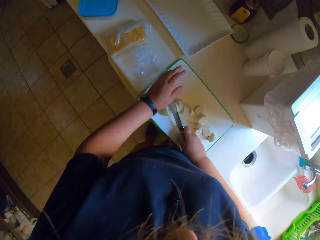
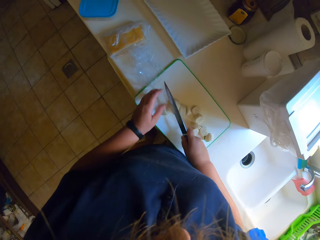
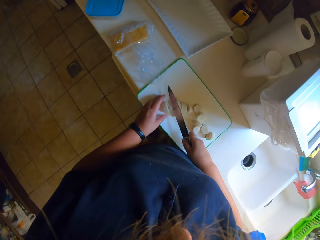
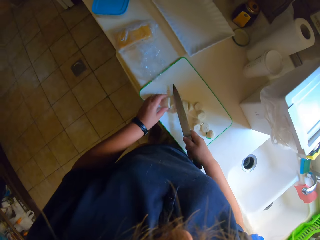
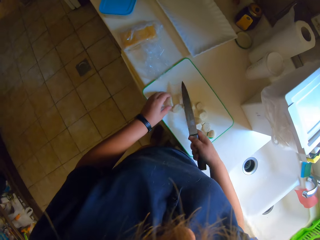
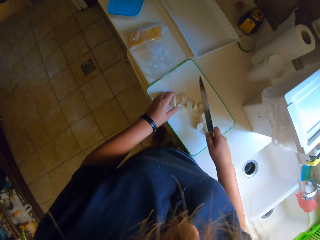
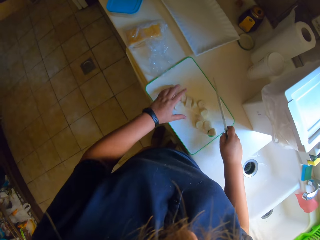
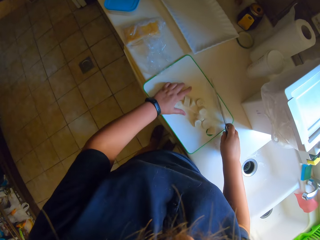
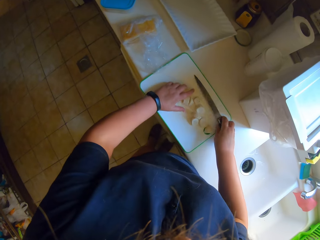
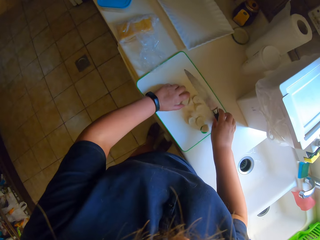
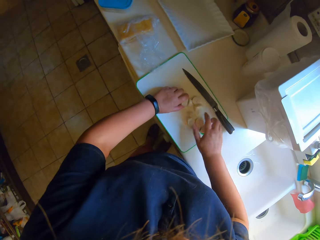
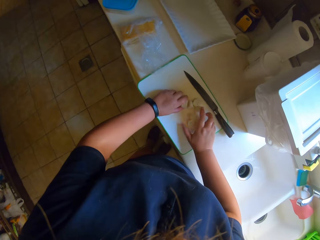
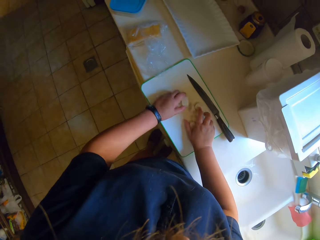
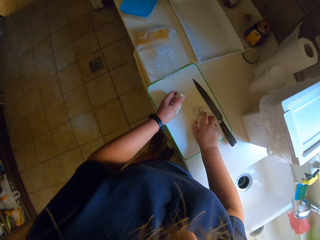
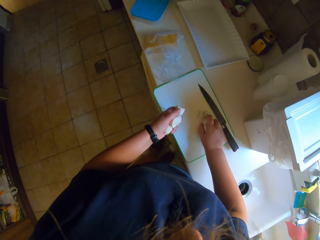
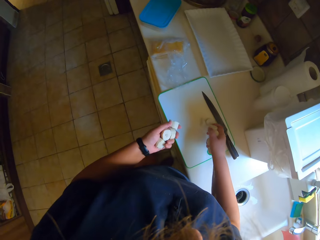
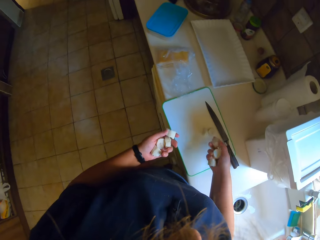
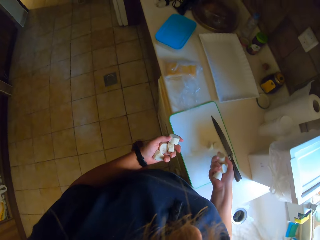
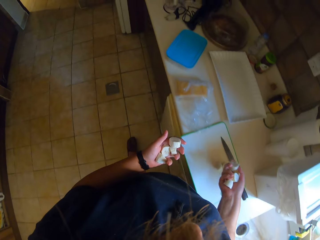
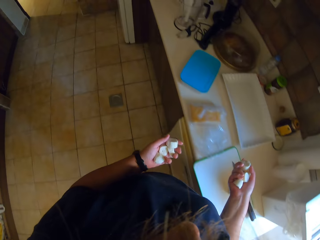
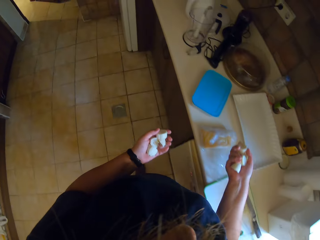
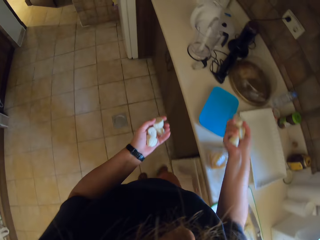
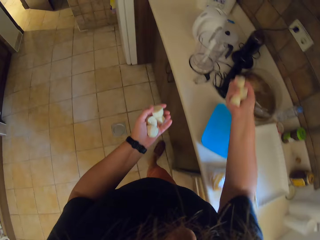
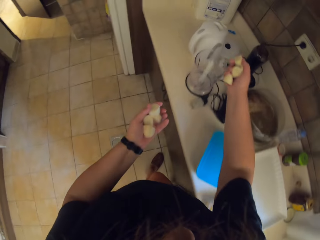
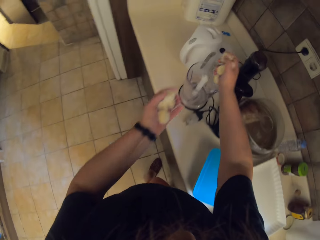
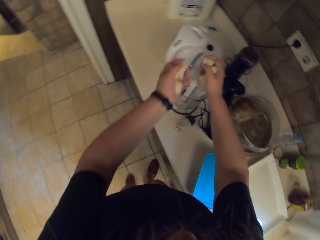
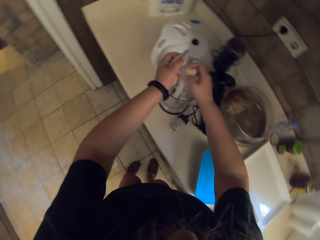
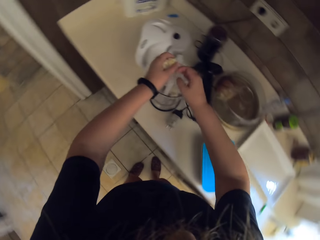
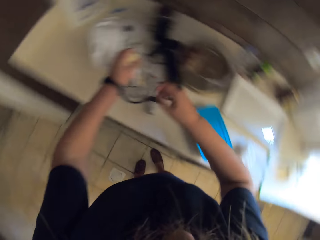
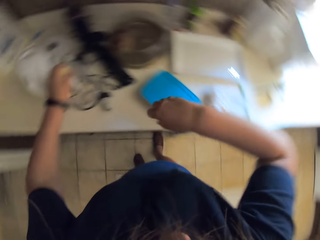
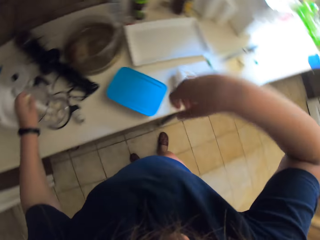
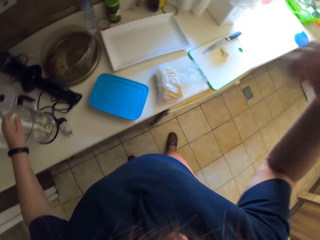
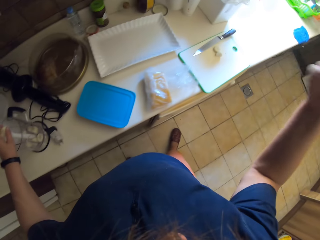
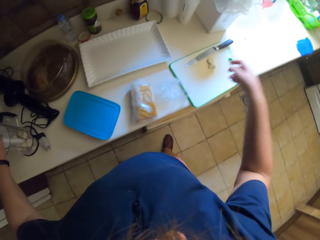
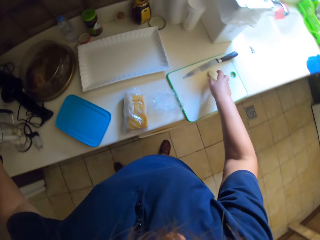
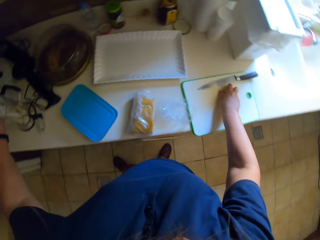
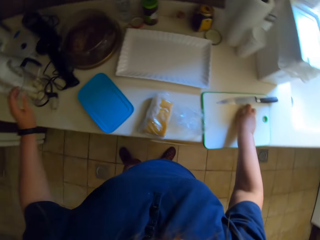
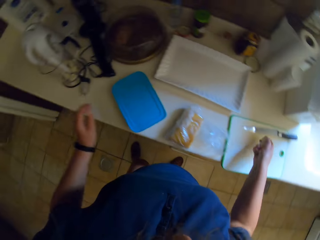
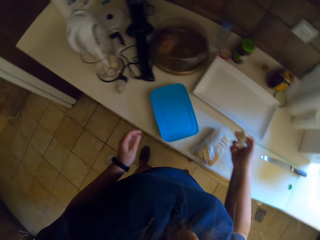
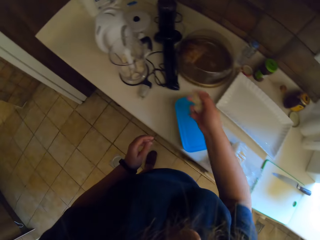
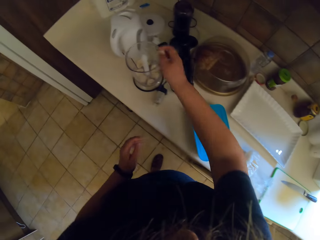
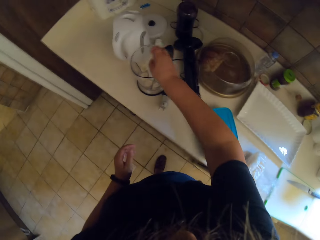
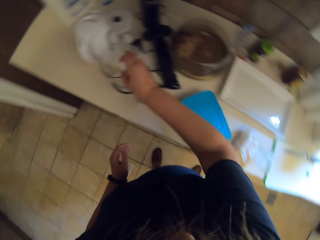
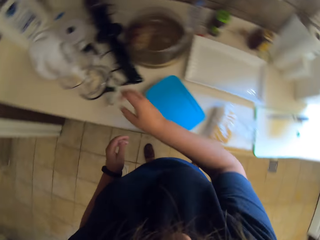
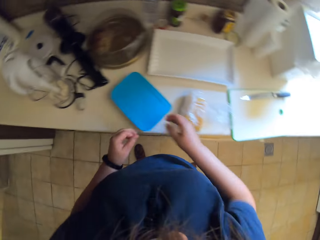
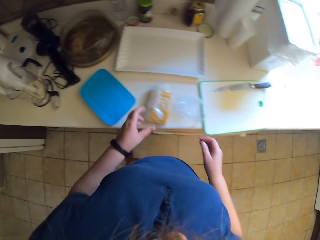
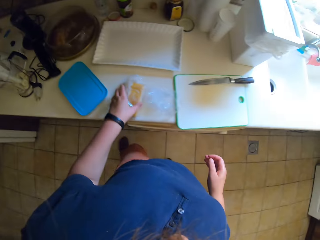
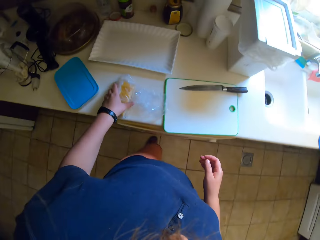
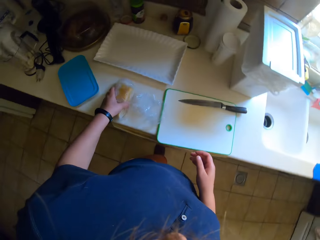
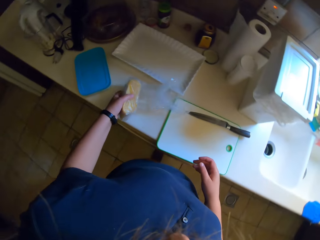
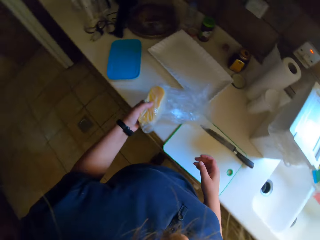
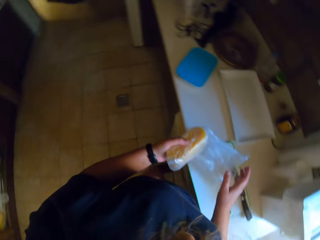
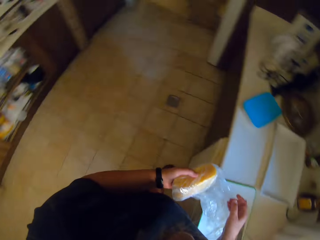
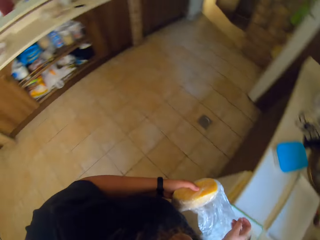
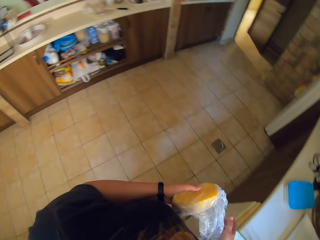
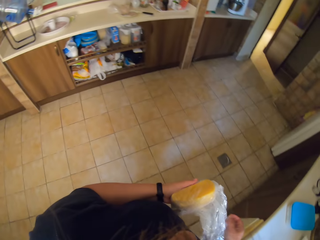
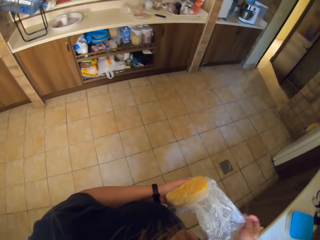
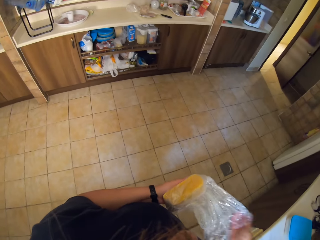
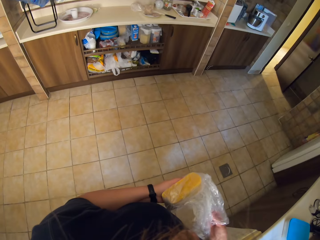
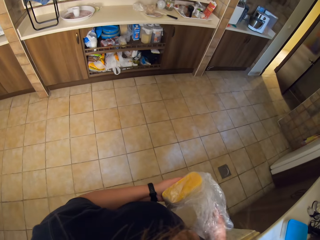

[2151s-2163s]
The camera wearer picks something from the chopping board. They put the knife down. They walk around. They put something in the blender jug. They pick something from the chopping board. They put something in the blender jug. They pick something.

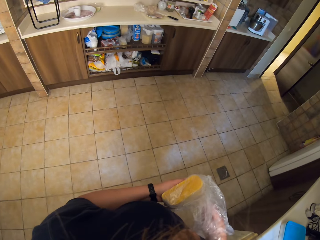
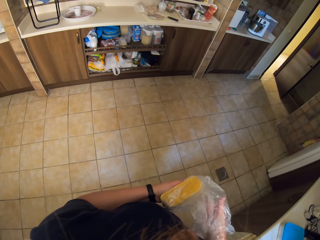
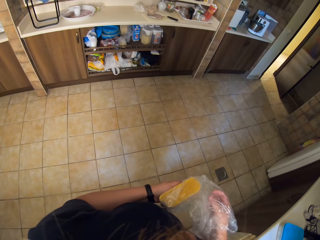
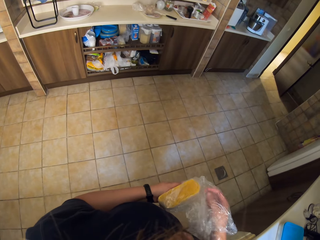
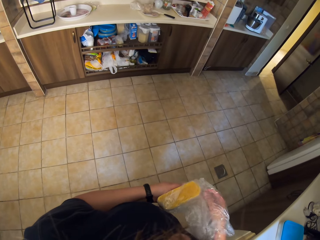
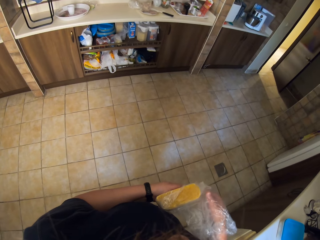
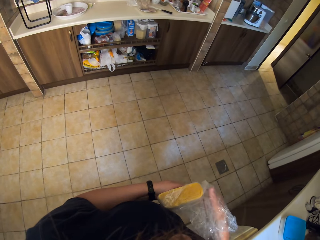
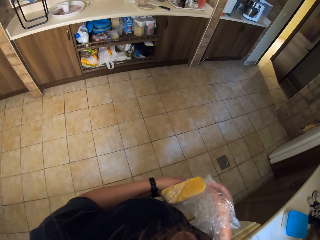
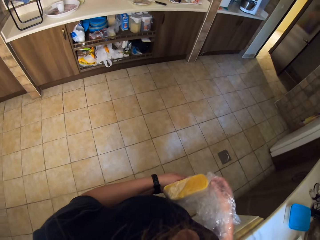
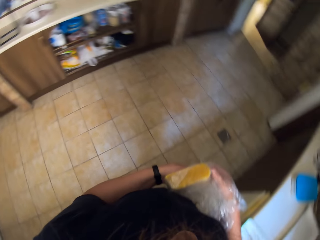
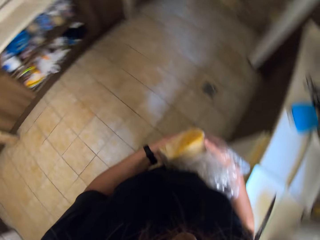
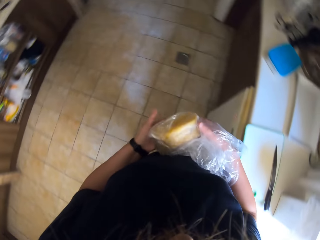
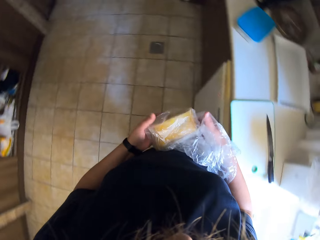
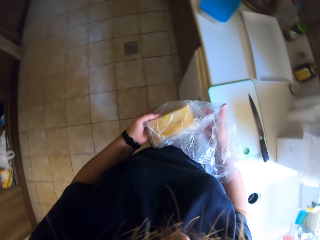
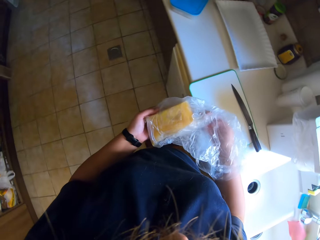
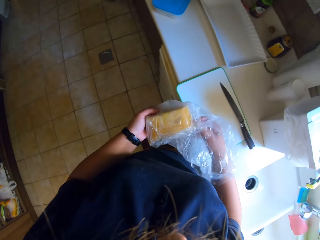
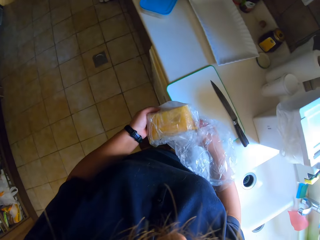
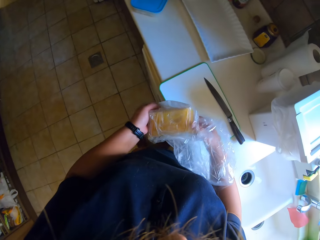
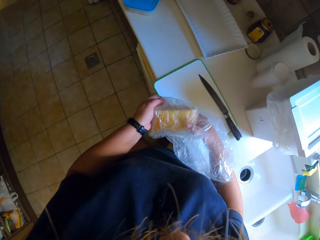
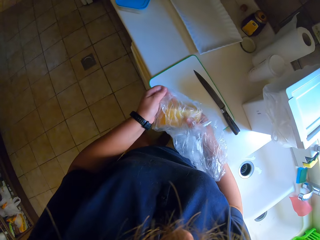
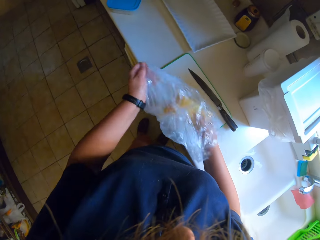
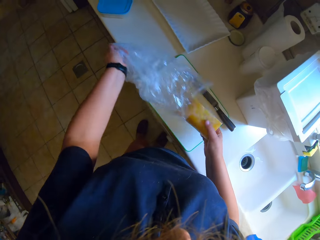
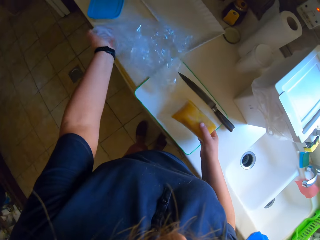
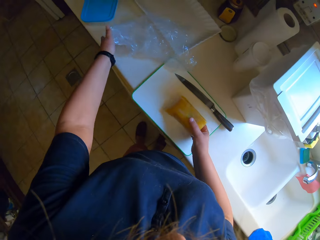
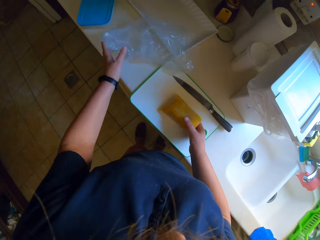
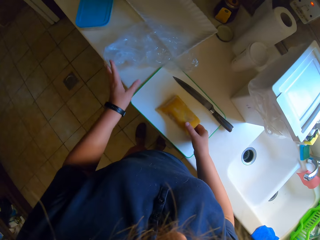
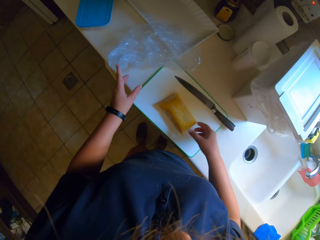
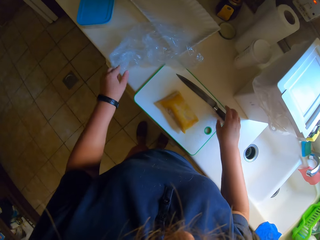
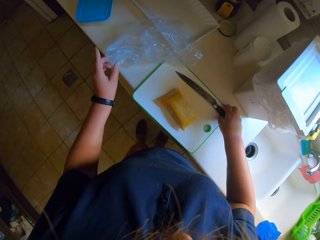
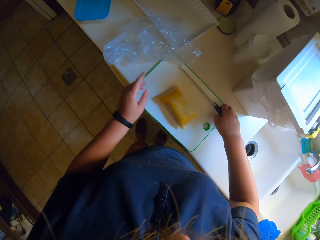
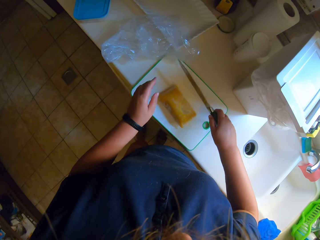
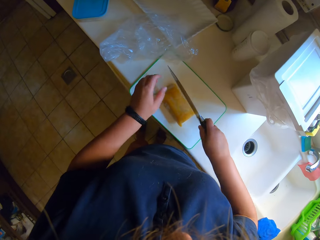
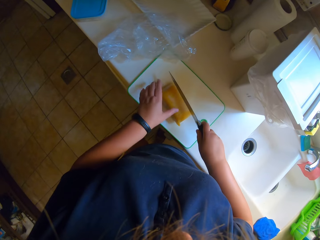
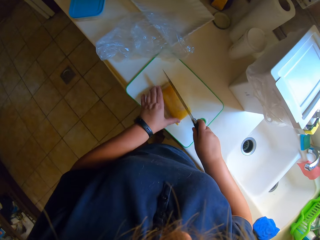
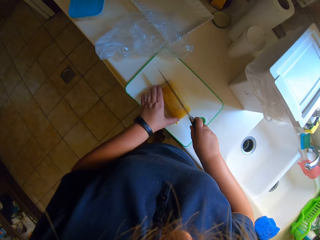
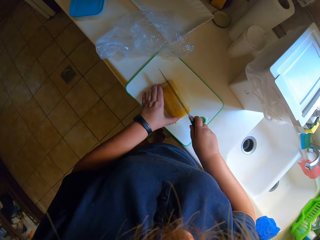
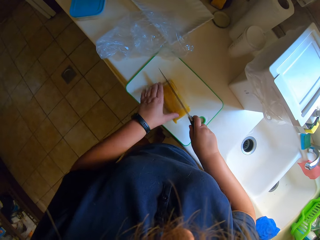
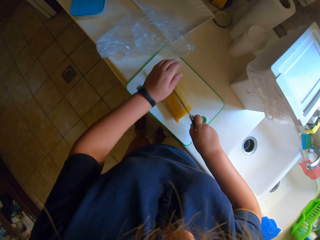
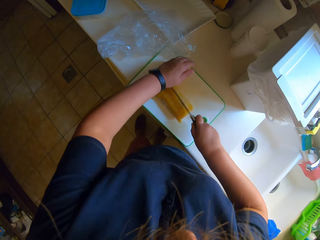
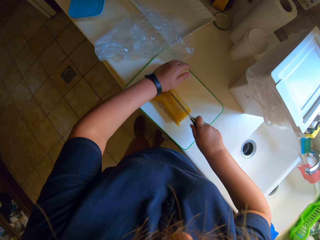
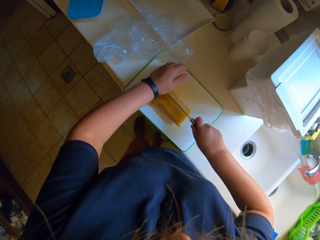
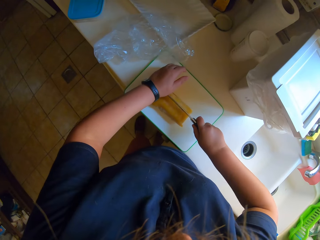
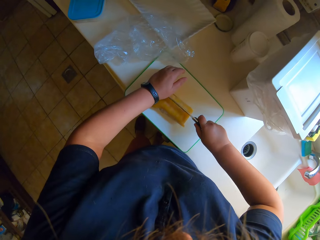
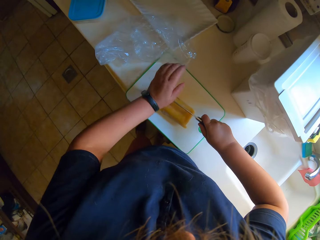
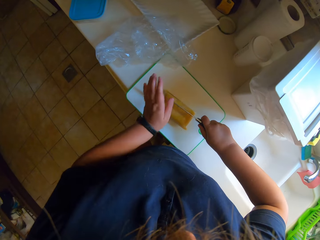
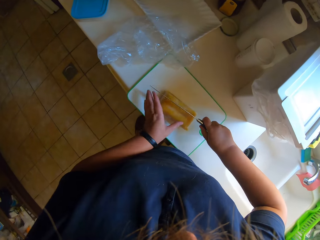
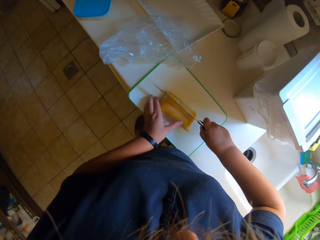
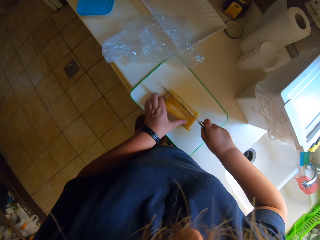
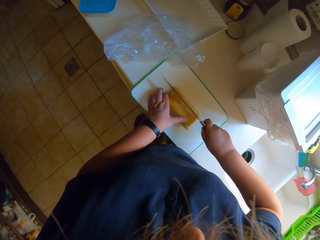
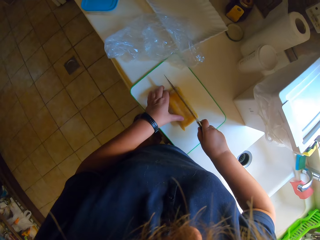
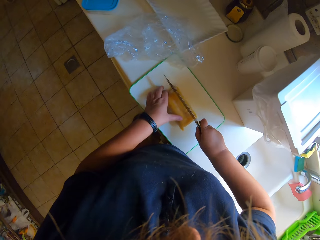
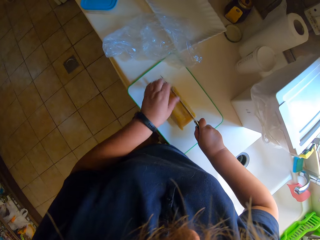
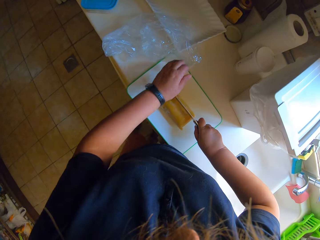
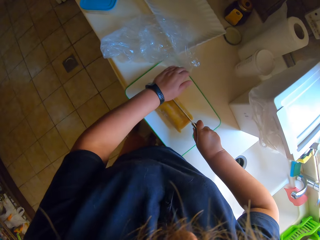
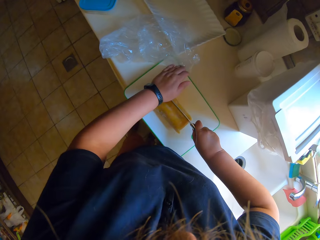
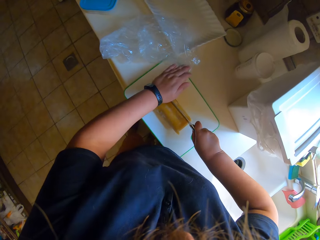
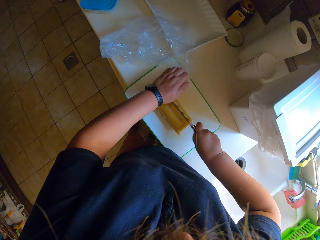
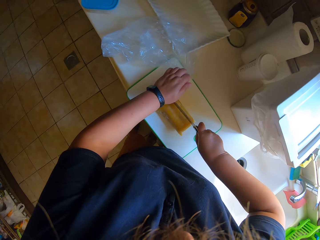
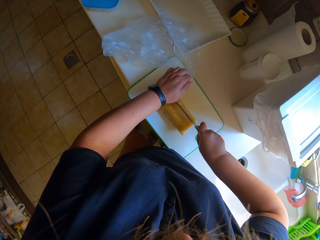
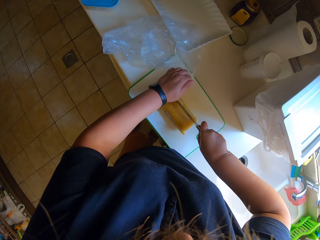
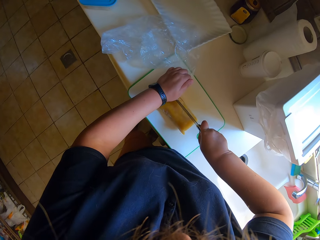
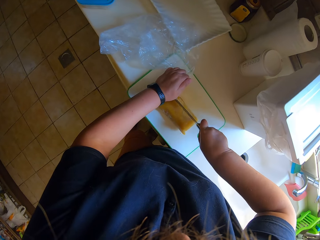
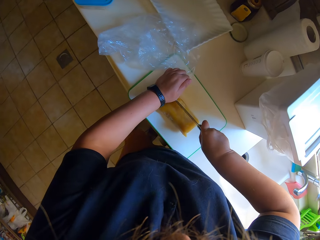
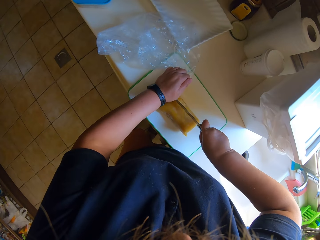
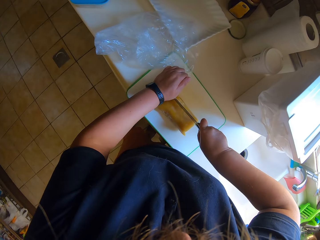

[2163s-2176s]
The camera wearer removes something from the polythene bag. They remove something from the polythene pack. They put something on the chopping board. They pick up the knife. They cut something with the knife.
